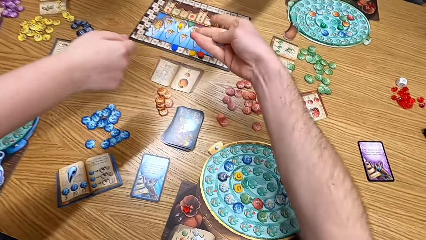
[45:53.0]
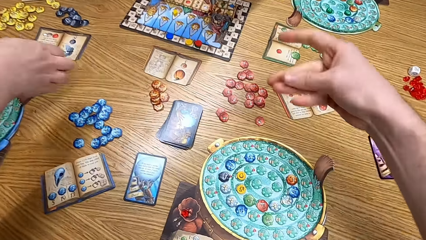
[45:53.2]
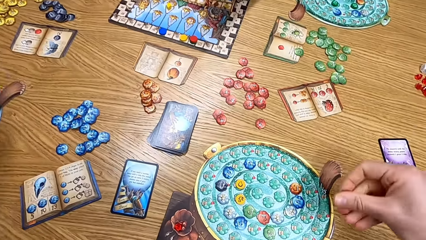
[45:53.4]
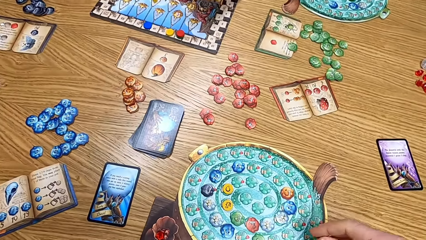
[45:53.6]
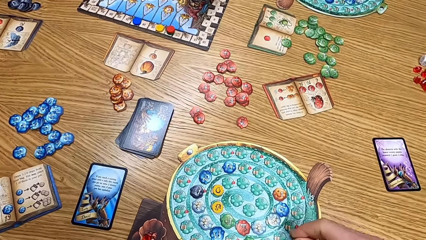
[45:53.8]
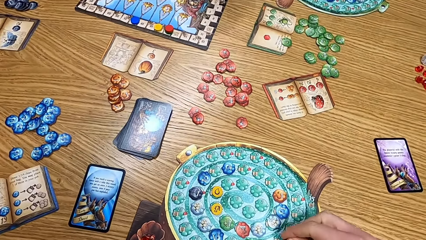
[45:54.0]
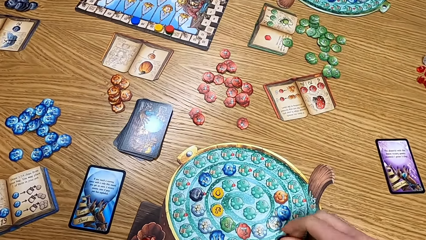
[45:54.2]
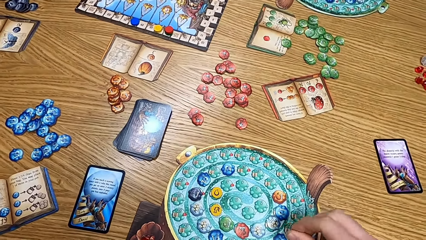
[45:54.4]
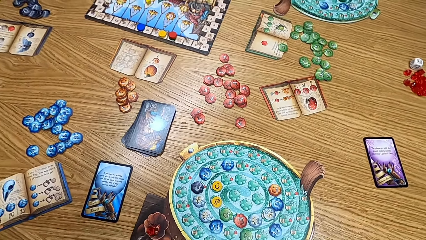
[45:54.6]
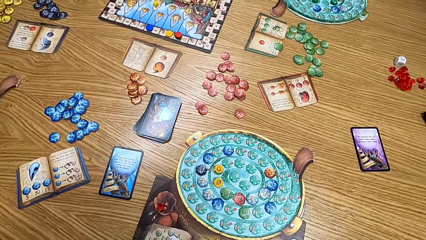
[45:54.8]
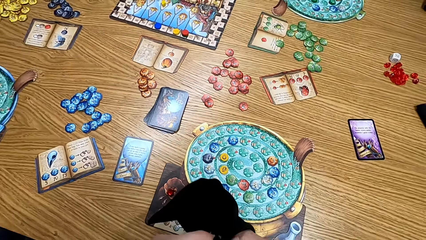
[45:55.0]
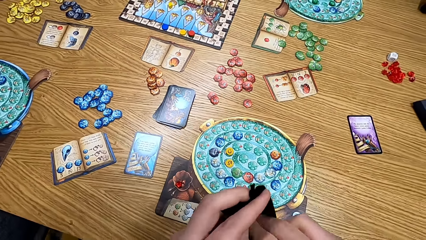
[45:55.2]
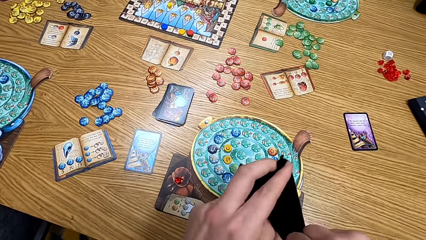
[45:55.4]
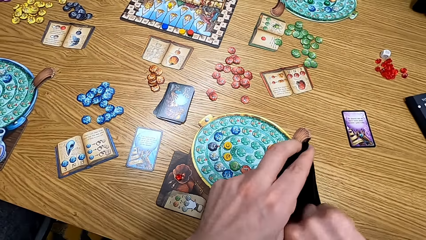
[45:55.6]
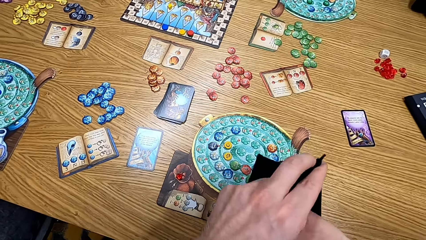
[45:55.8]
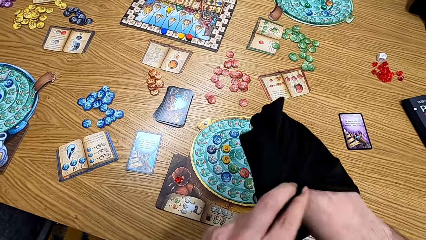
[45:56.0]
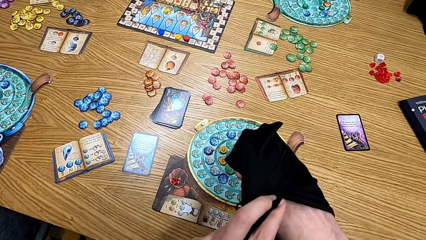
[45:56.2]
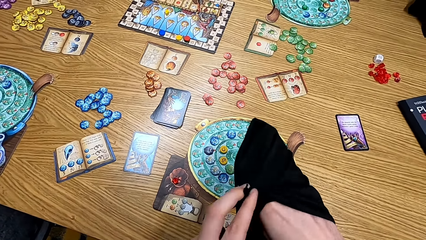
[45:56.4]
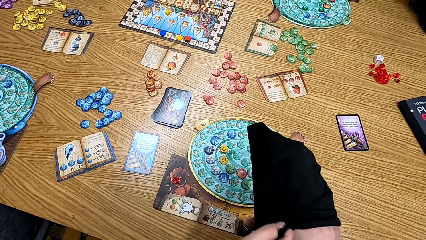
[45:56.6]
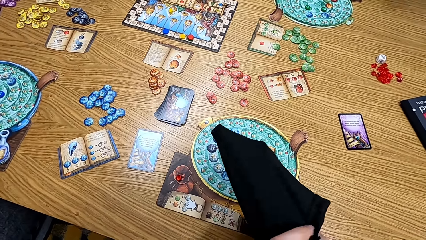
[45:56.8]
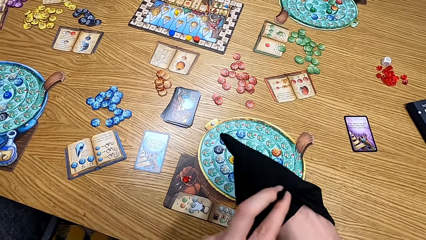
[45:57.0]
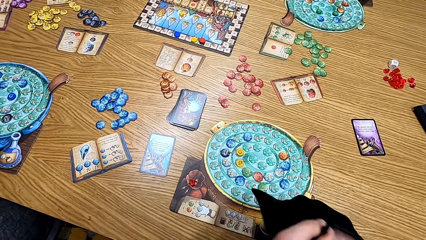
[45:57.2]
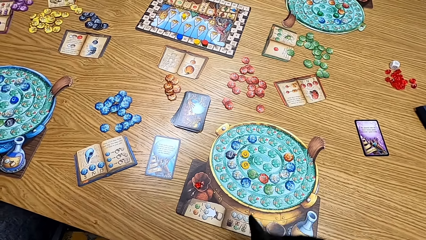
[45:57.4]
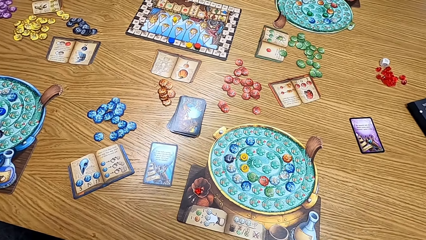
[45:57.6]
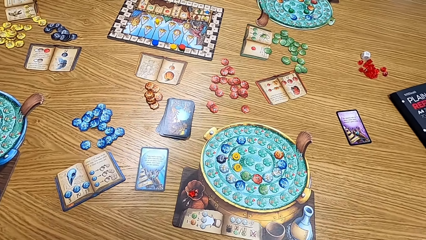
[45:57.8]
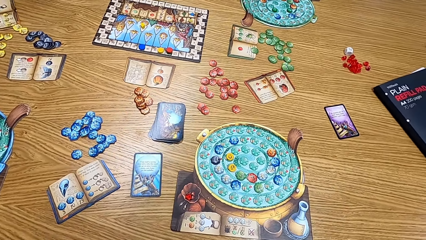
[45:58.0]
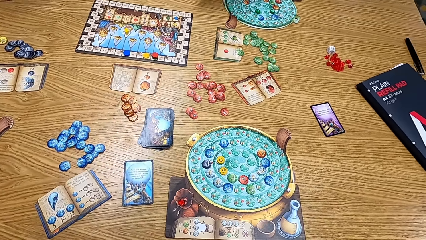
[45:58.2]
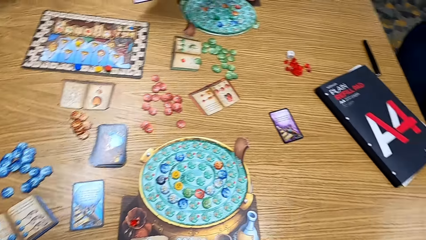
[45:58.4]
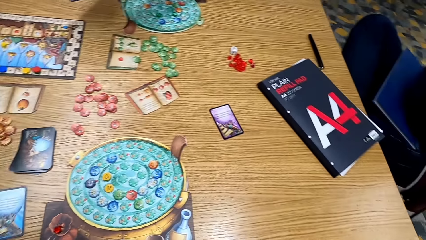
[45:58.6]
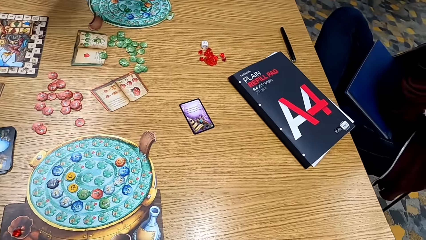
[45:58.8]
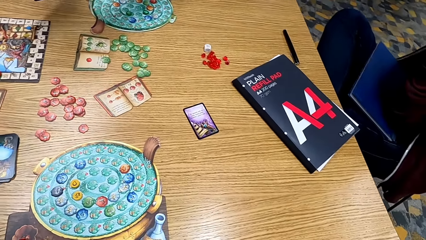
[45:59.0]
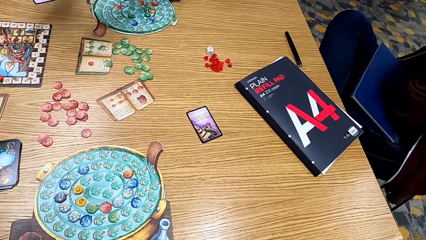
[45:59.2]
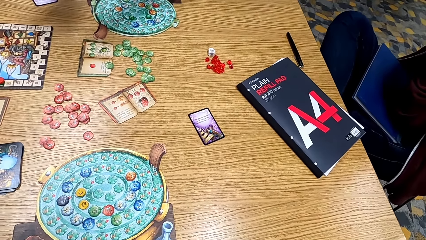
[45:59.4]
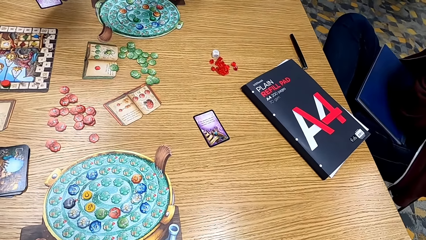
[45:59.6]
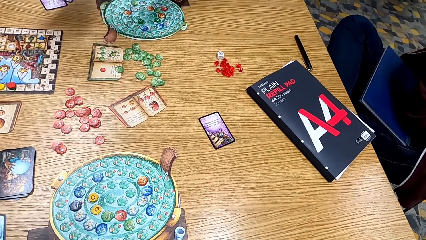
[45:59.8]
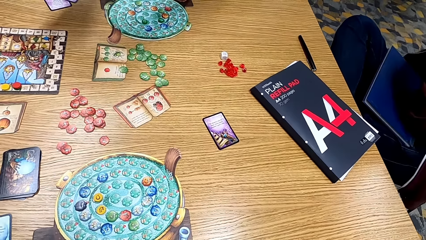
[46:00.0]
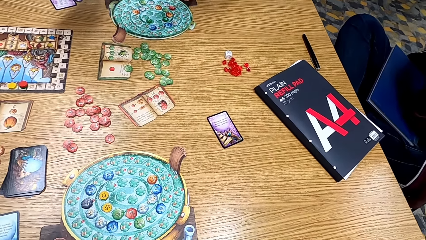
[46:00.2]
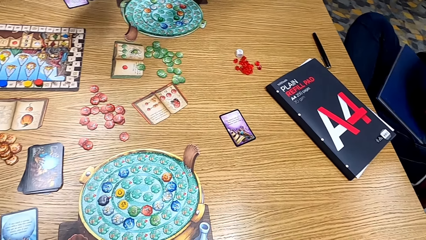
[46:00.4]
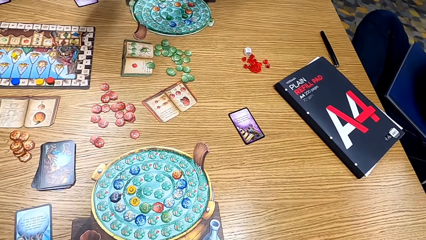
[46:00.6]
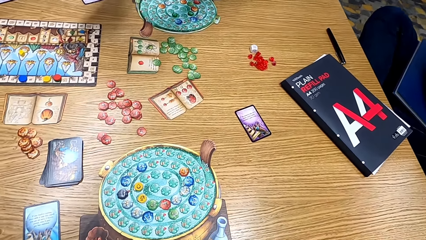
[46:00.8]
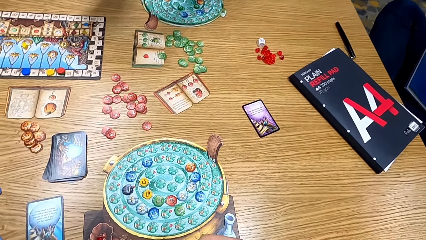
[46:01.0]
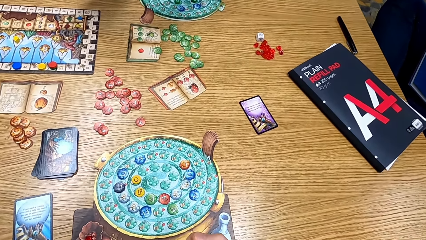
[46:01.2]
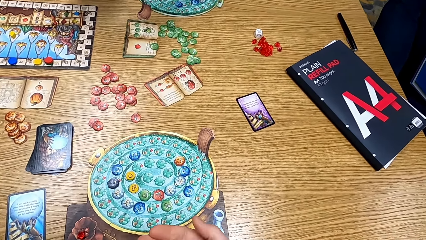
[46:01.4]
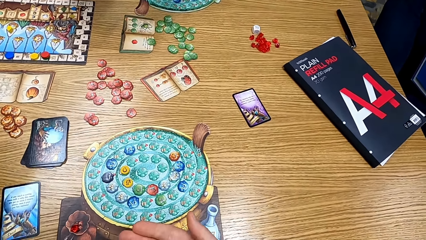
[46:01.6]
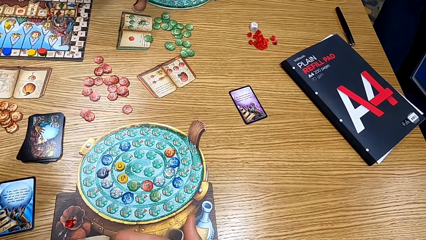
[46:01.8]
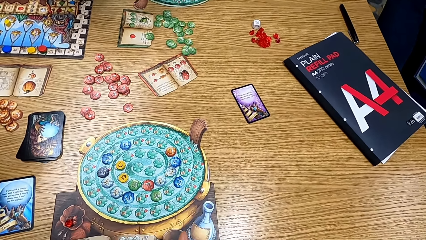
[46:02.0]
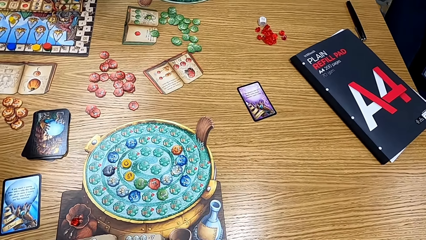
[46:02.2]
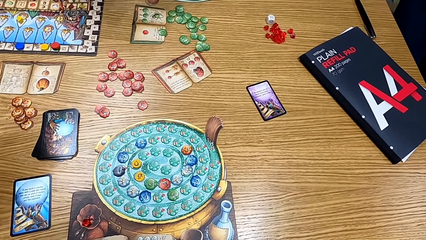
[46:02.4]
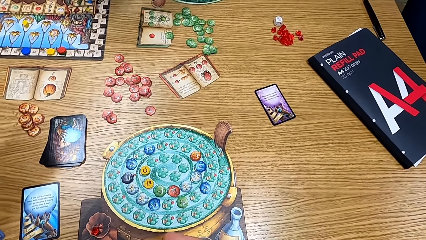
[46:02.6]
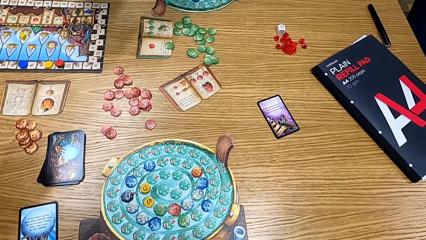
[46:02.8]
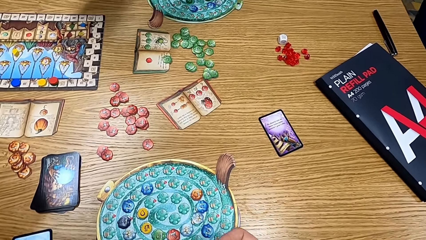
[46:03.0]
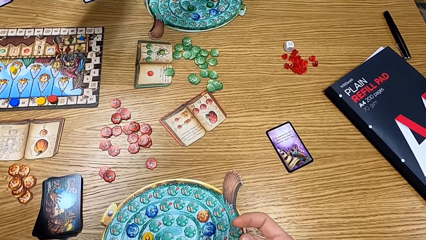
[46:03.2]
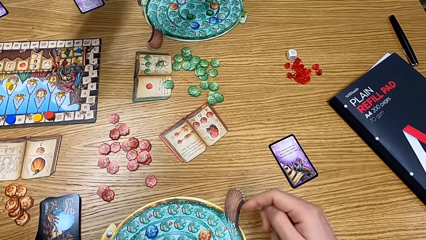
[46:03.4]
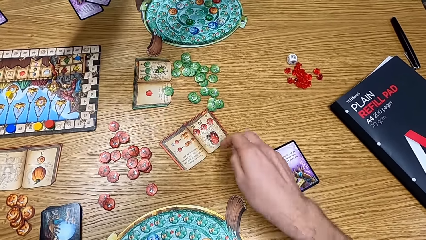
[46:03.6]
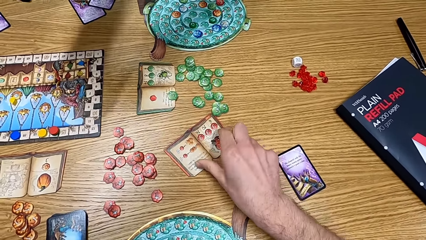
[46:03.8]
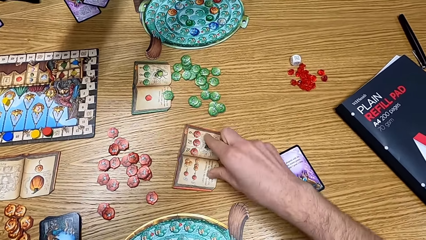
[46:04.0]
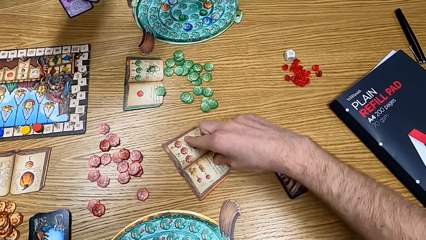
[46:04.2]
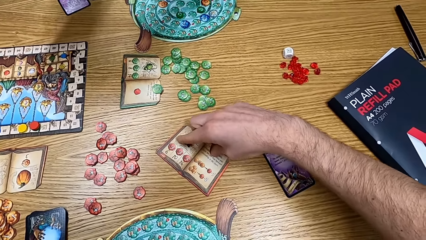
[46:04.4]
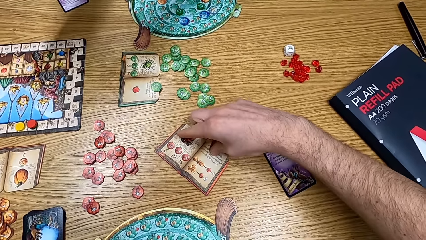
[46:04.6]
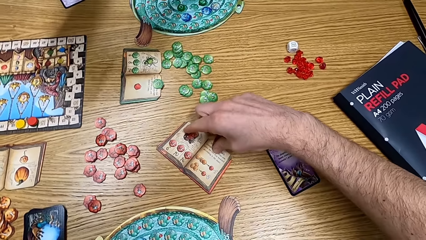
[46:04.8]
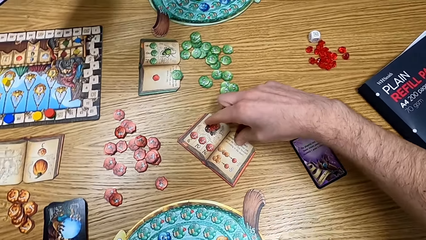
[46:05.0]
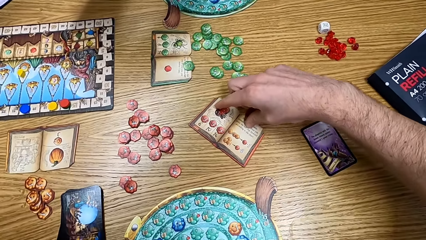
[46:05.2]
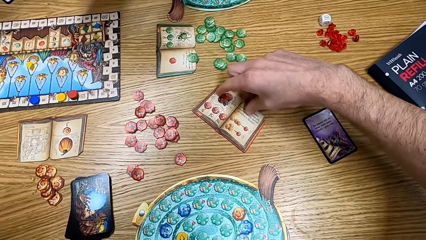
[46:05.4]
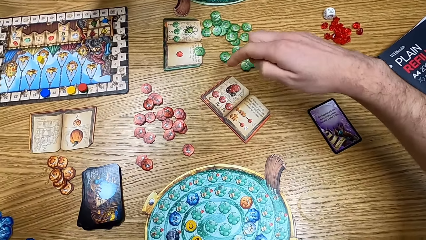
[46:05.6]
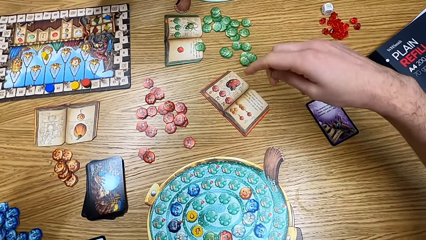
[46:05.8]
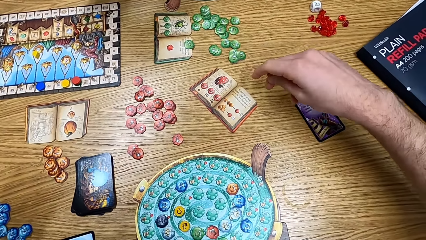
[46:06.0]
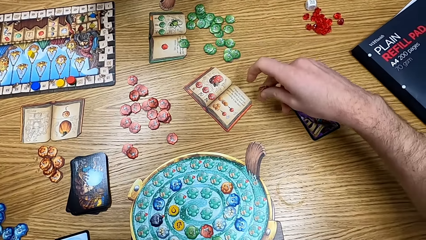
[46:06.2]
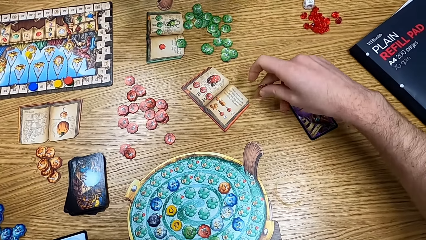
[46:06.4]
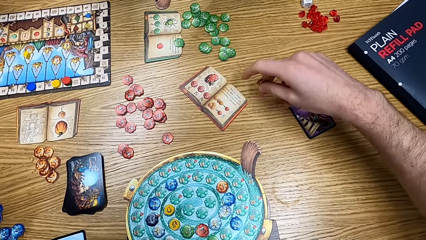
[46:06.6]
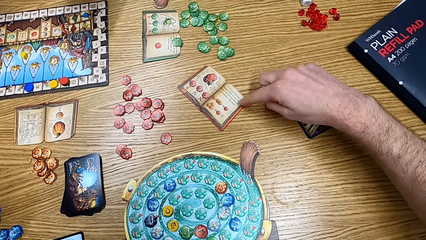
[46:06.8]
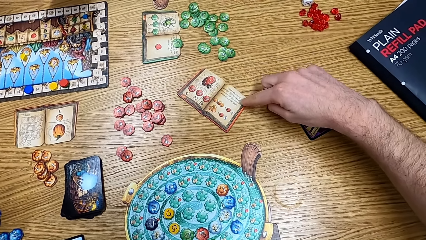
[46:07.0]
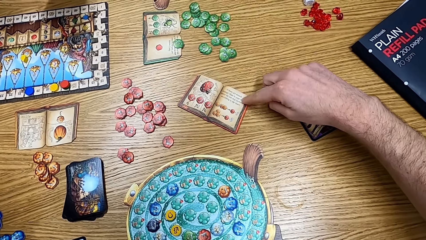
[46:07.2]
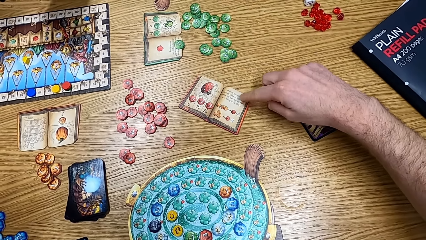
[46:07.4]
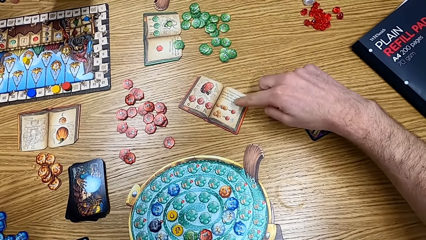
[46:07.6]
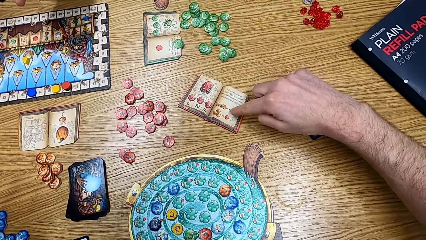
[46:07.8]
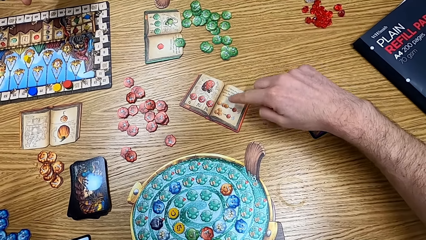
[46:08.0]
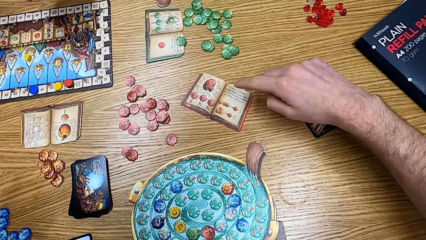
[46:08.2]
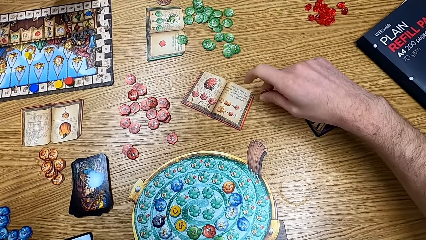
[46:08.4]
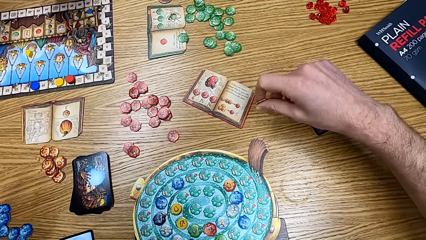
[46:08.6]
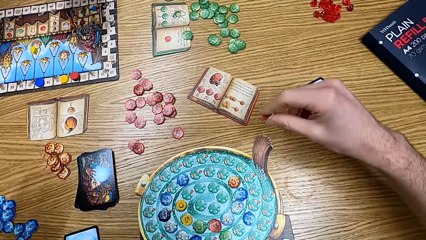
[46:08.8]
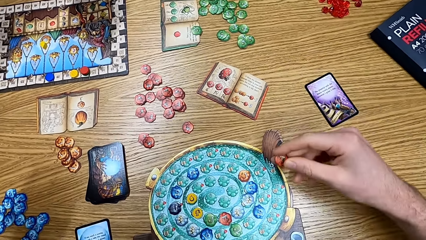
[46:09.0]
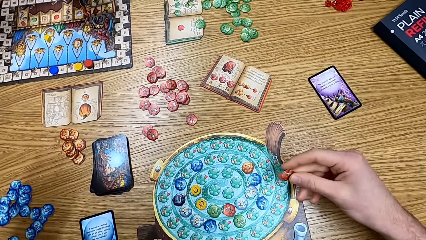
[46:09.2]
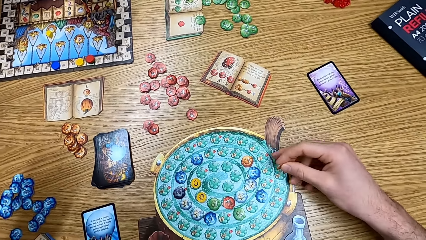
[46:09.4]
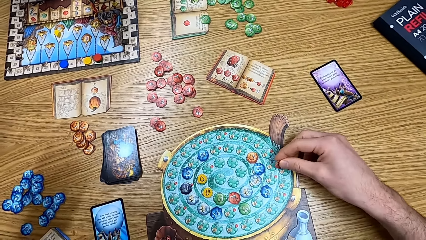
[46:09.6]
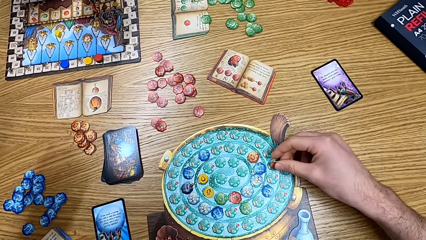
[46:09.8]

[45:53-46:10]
The camera wearer puts the chip on the board. They take the chips in the bag. They put a hand in the bag. They turn the book around.
